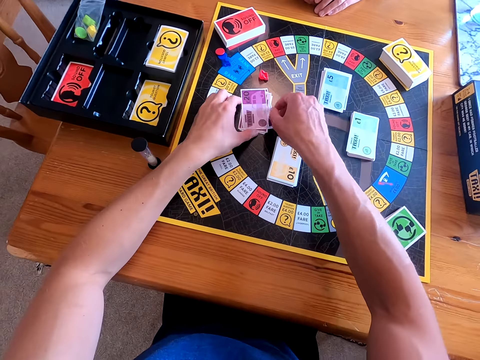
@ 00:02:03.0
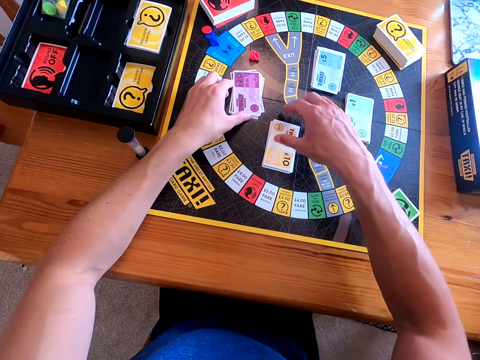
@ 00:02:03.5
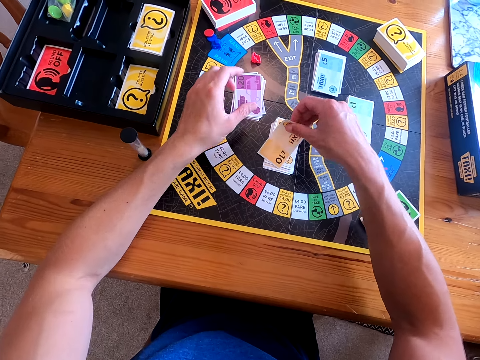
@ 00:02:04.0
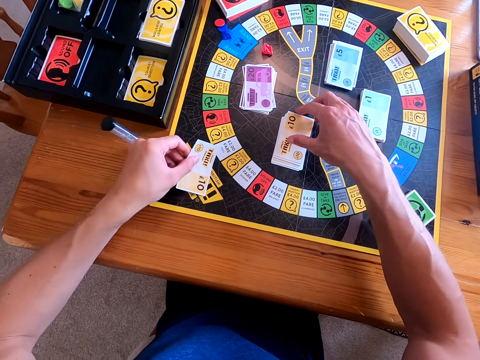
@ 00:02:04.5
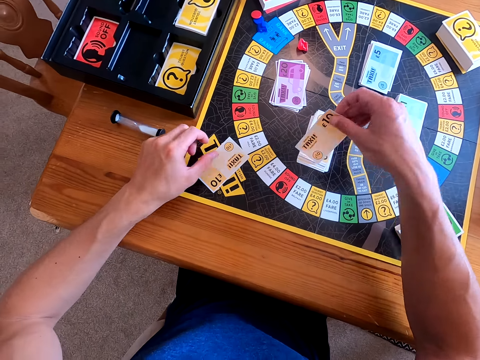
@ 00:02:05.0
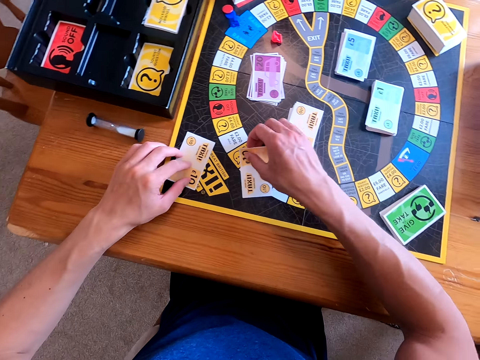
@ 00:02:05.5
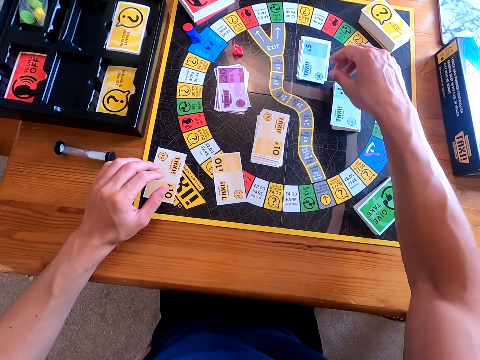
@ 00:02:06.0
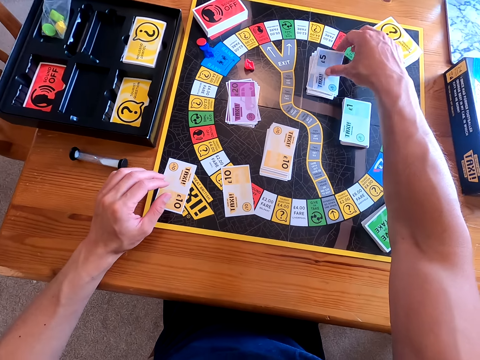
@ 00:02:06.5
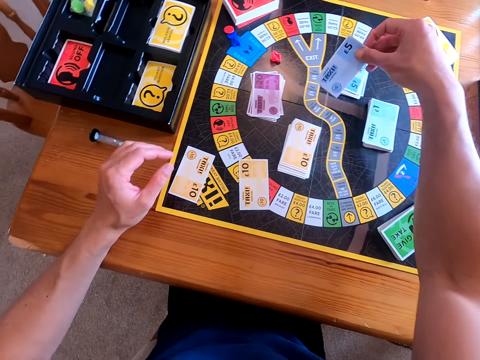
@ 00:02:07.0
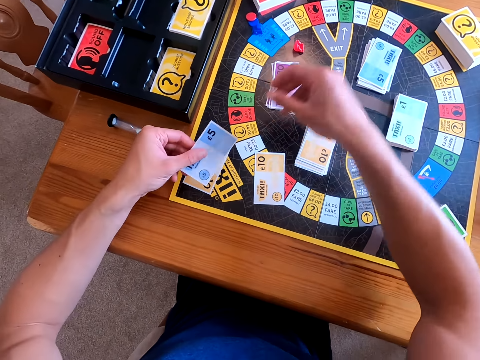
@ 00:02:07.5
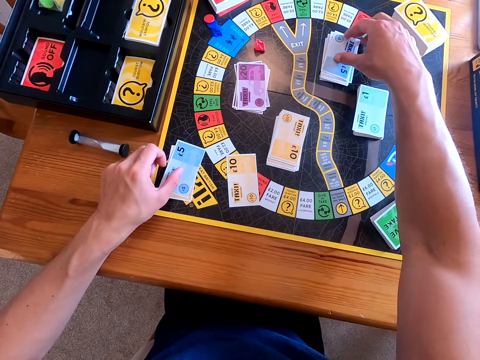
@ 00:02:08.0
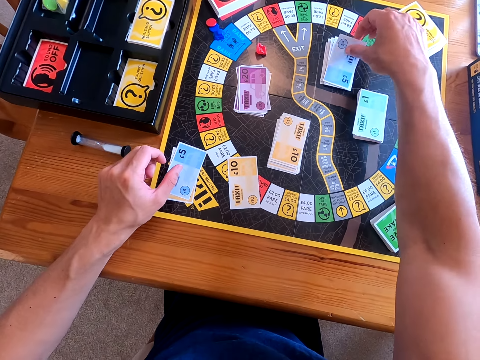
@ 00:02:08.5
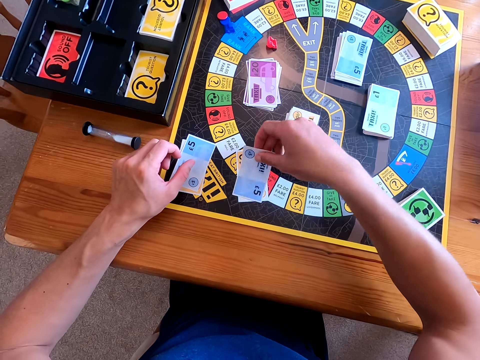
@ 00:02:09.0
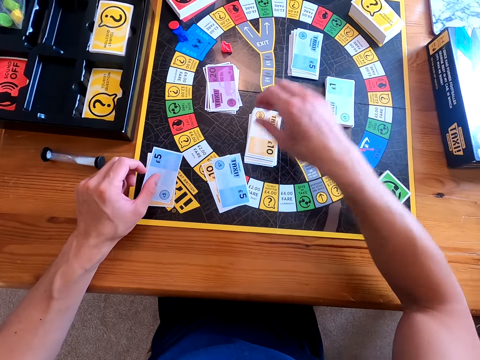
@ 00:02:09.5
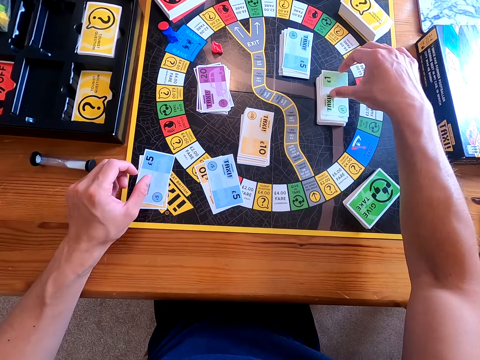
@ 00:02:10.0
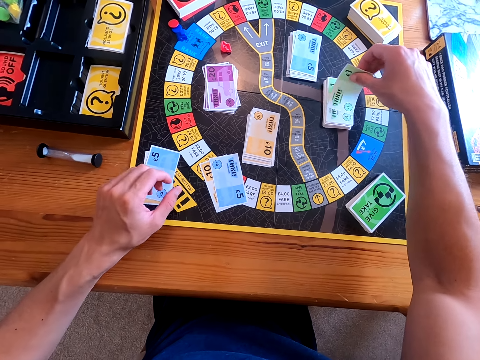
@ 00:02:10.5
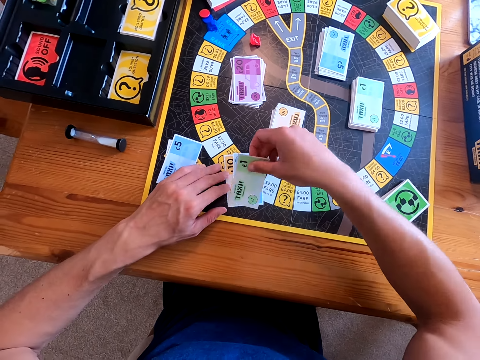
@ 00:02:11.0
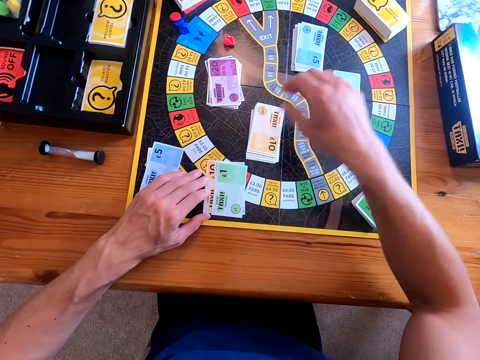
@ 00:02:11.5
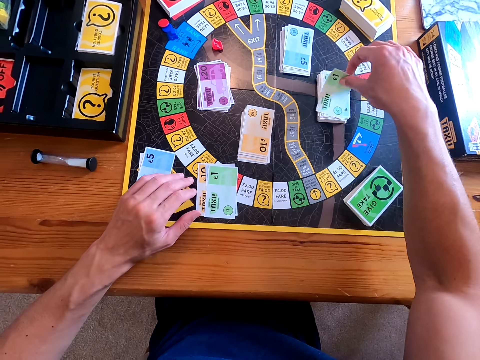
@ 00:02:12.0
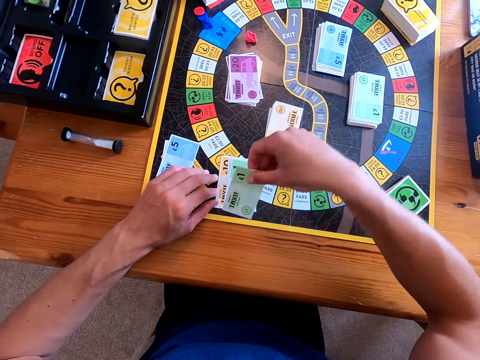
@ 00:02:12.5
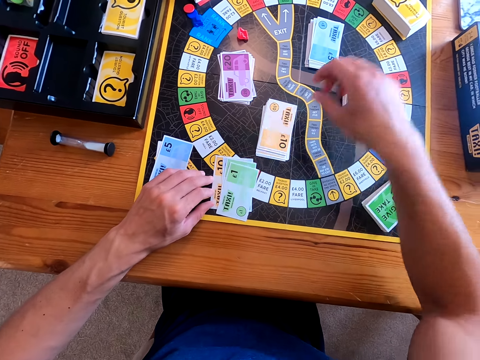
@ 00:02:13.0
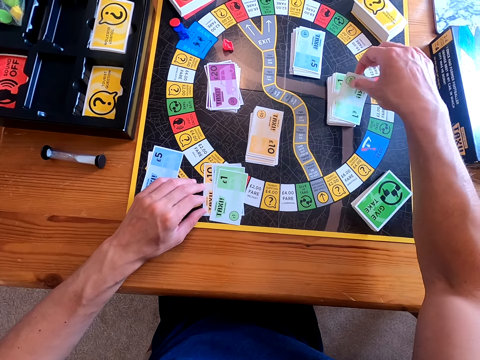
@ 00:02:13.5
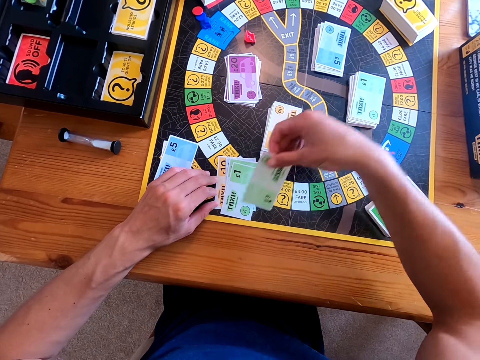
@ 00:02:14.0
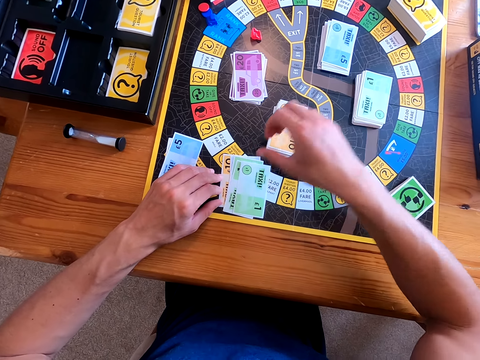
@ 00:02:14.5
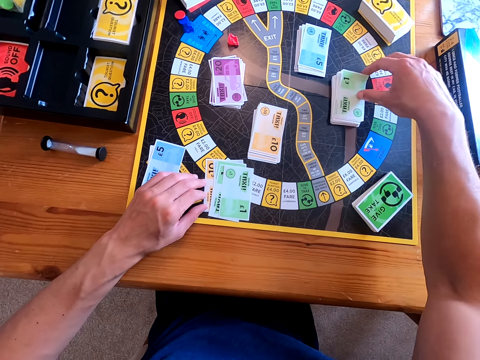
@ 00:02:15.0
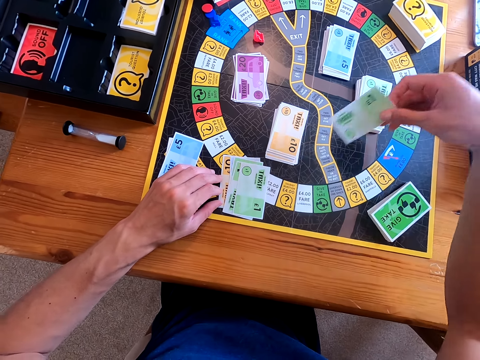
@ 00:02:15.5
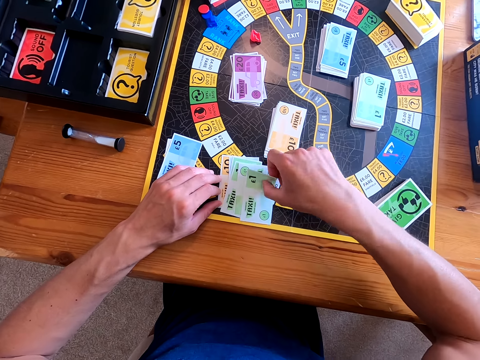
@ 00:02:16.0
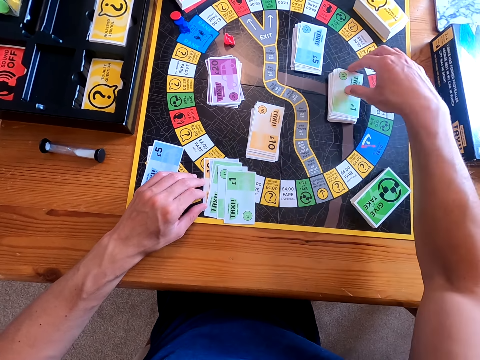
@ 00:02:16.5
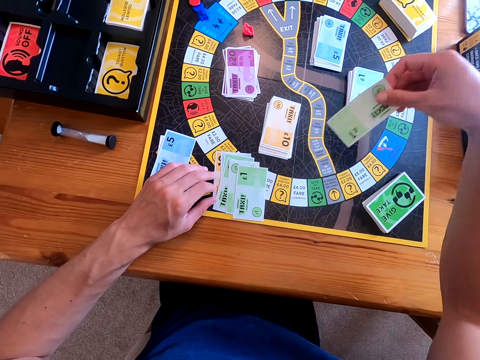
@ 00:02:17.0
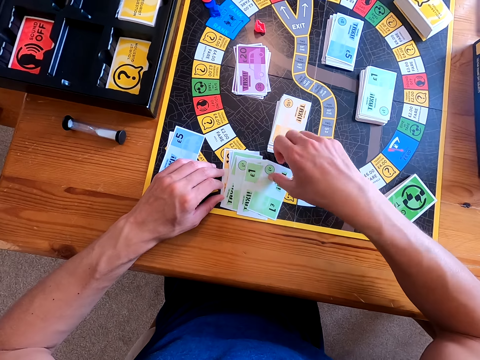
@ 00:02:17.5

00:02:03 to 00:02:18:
The camera wearer puts cards on the playing mat or board. They count the cards on the board. They arrange the cards on the playing mat.

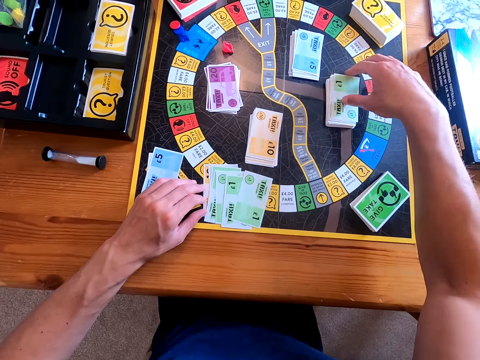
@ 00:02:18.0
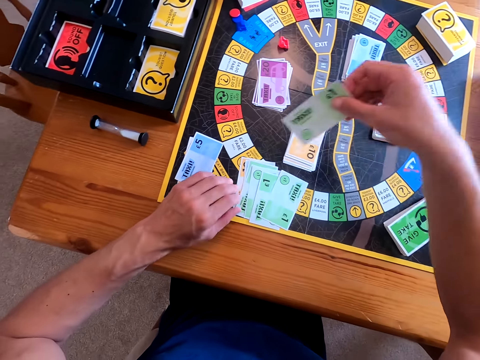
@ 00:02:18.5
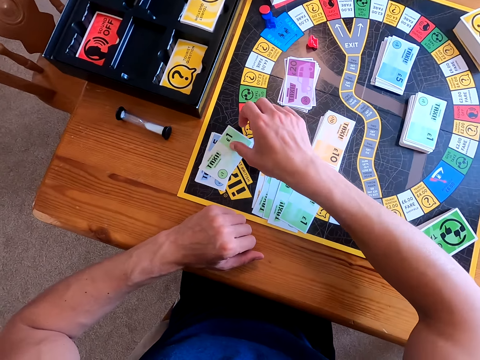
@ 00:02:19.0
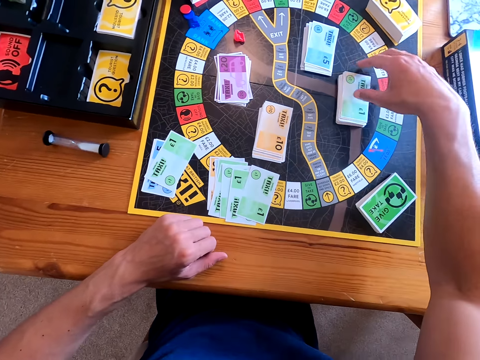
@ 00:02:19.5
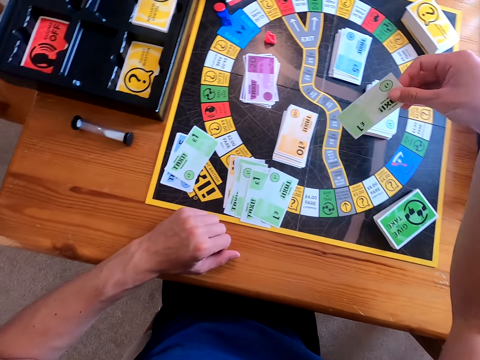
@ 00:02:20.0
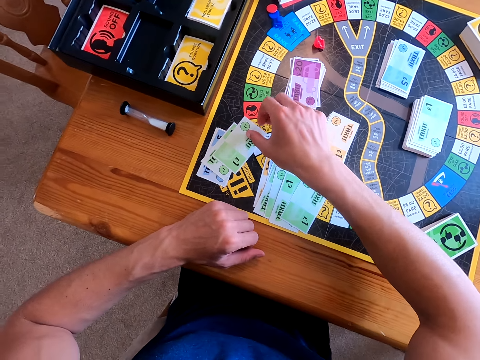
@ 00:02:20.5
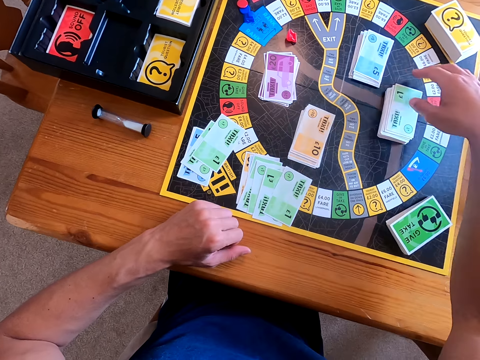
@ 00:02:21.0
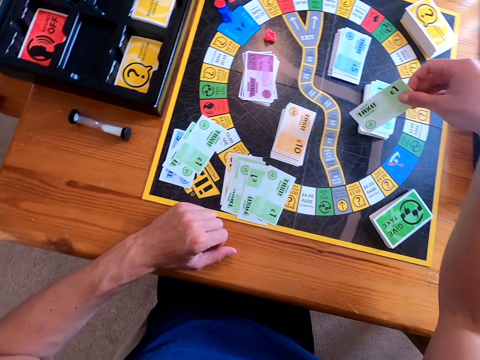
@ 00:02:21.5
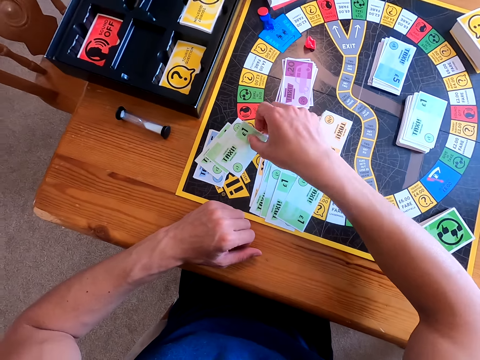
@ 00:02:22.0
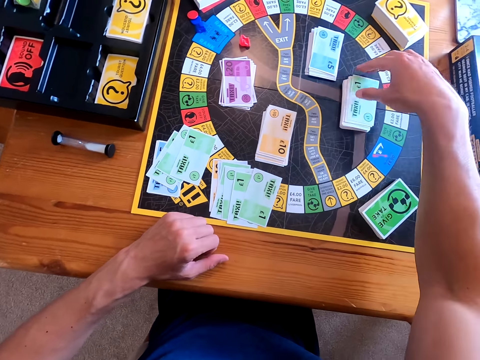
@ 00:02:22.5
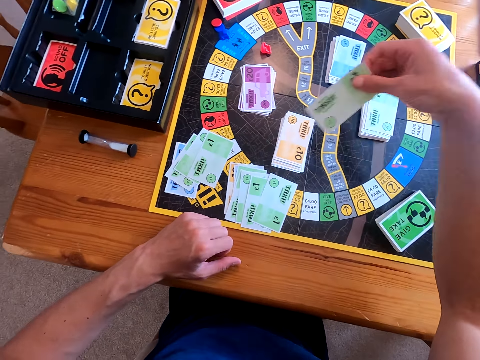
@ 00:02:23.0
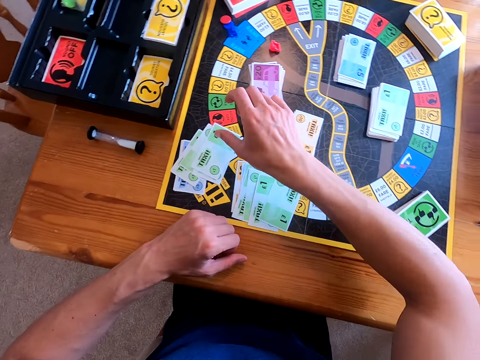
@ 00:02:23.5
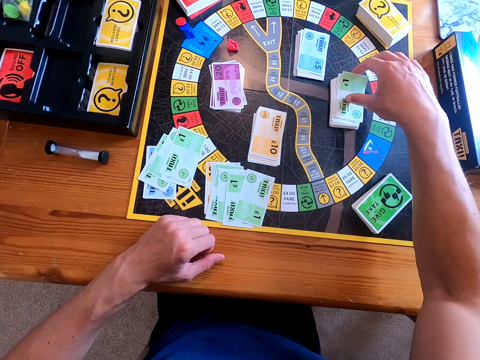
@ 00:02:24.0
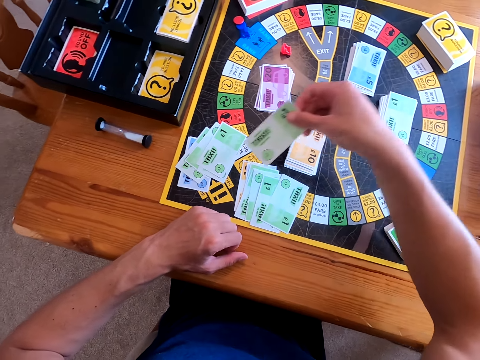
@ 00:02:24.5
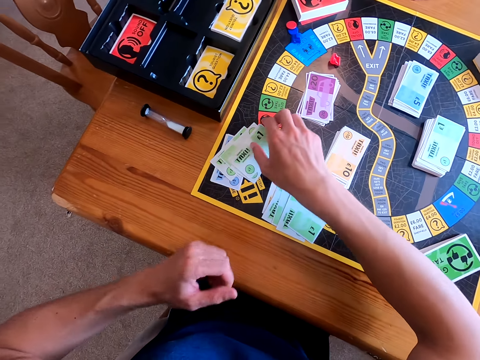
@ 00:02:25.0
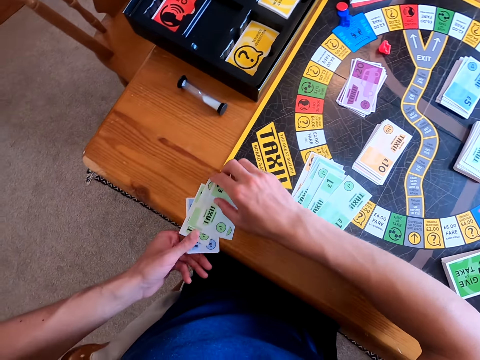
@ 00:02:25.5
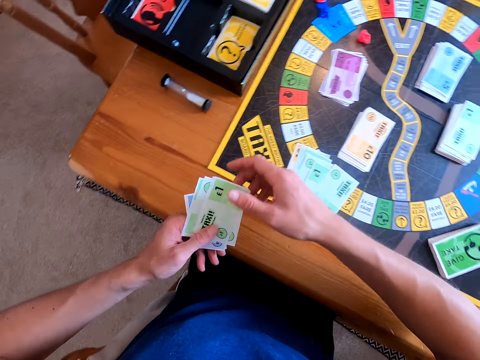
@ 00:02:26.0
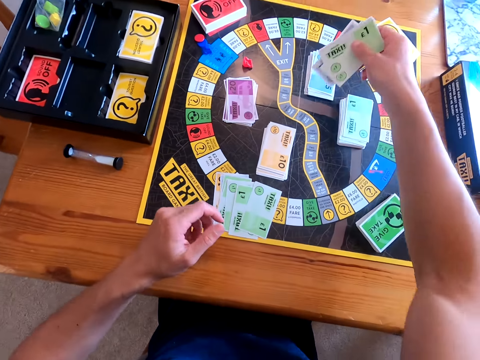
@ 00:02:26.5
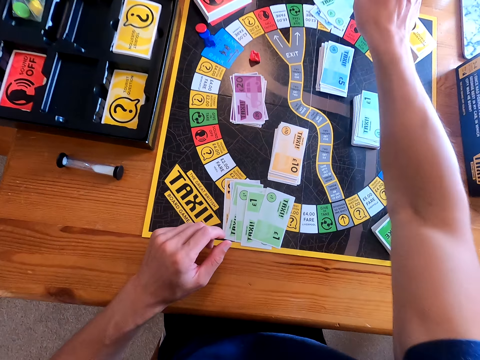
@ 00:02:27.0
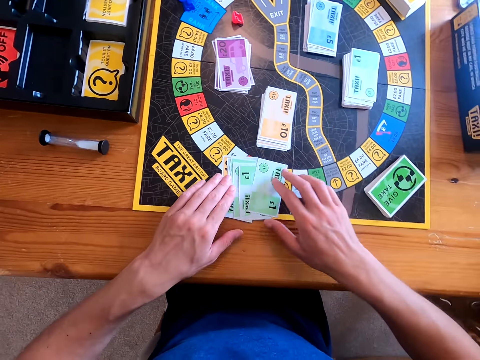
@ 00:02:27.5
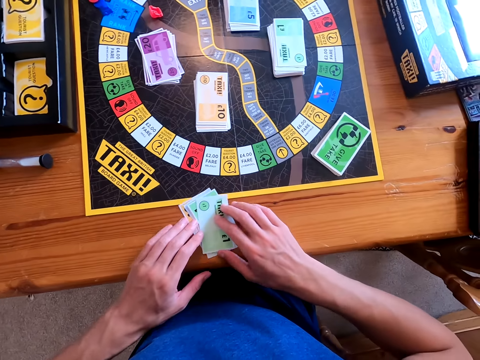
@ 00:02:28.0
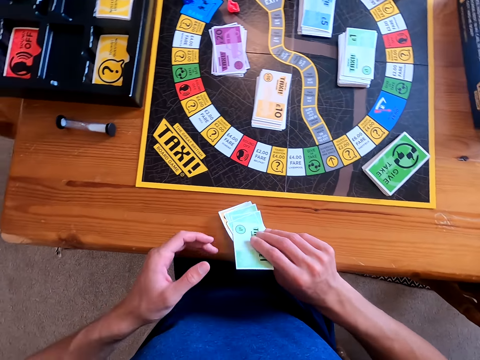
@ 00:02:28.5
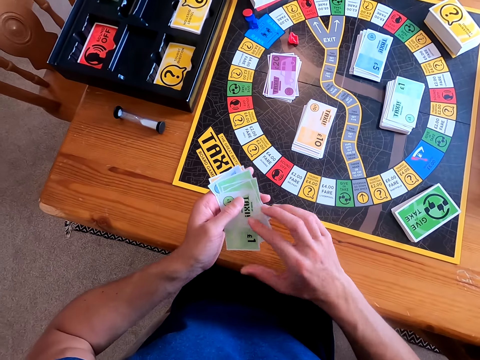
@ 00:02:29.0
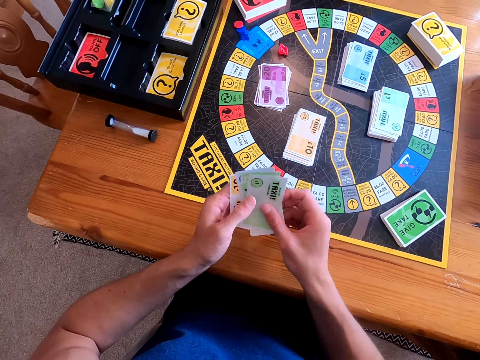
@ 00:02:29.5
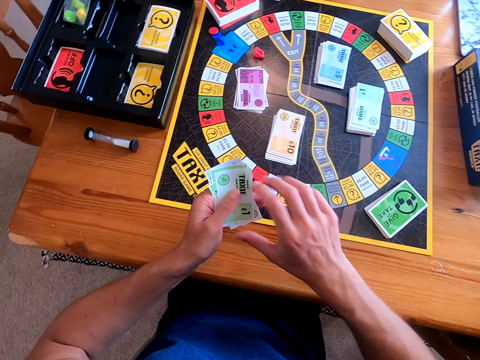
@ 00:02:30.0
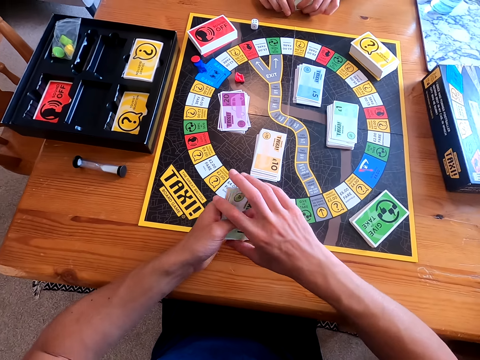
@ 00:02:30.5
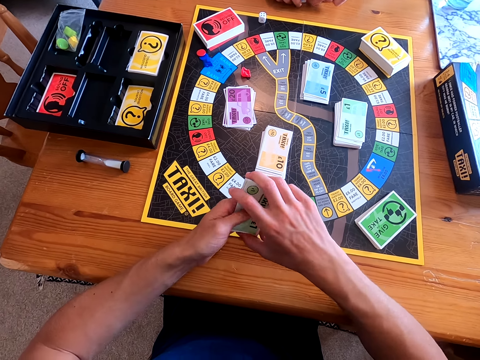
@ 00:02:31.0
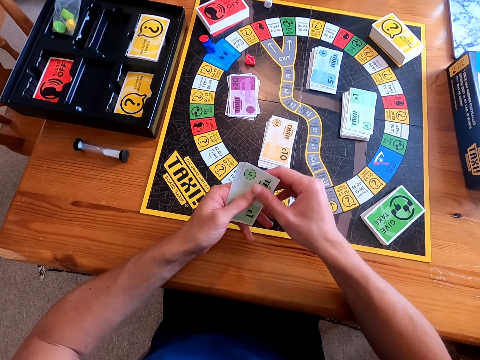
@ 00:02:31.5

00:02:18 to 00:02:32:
The camera wearer picks cards from the table. They speak to a woman and hand the woman the cards. They put the cards on the playing mat. They pick the cards from the table.
